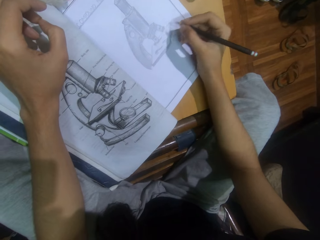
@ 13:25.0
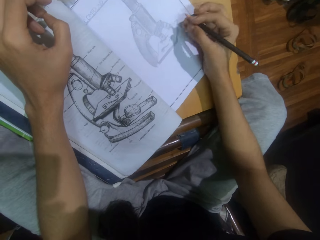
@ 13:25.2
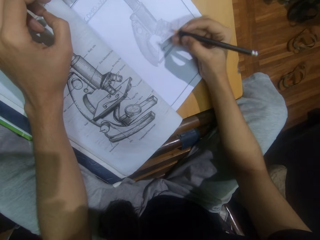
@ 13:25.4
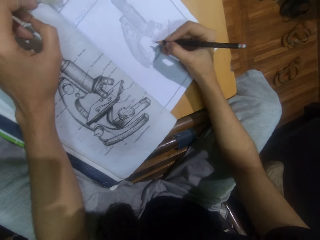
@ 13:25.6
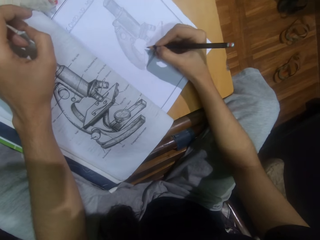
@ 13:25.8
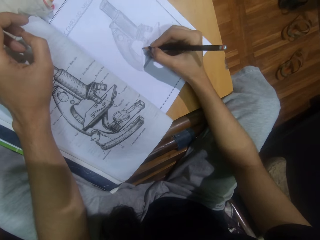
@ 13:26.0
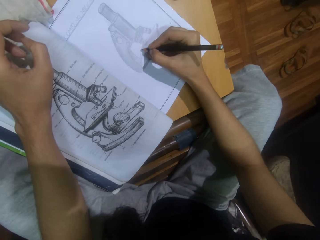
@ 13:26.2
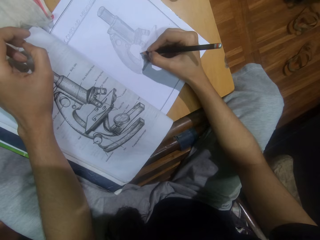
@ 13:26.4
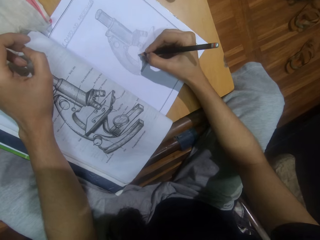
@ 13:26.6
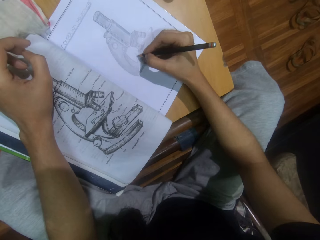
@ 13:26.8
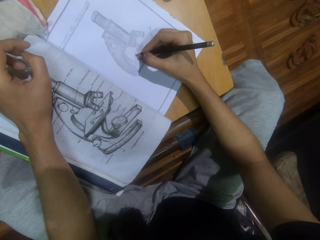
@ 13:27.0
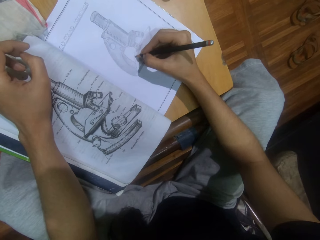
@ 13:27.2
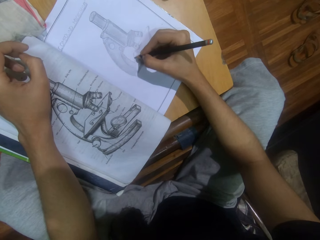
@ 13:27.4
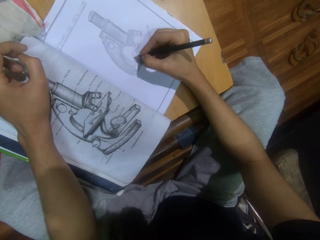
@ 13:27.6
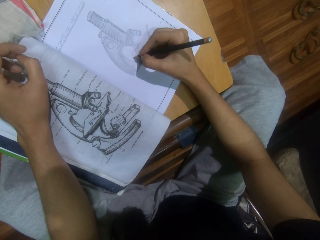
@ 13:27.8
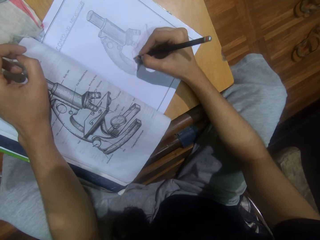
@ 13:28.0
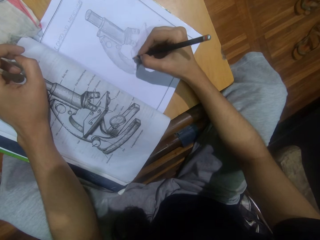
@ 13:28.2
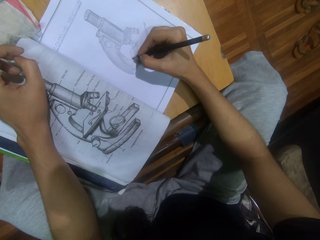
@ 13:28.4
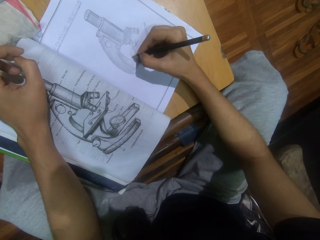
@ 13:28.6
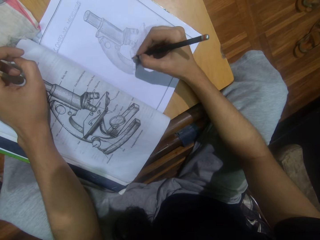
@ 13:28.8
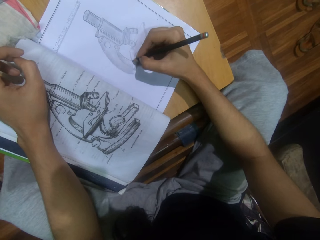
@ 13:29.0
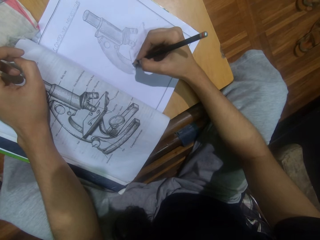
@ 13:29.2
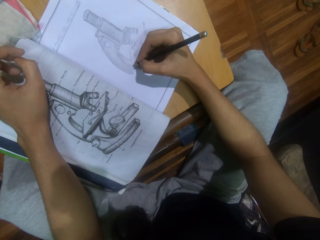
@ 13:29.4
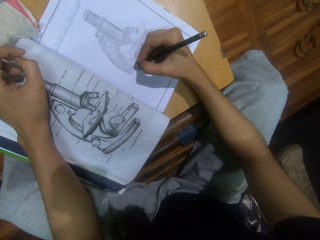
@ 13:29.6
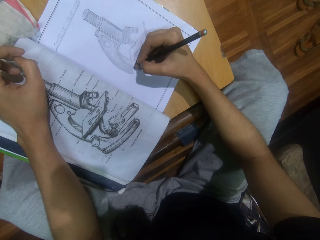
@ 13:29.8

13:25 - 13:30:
The camera wearer draws the microscope on a piece of paper with a pencil.

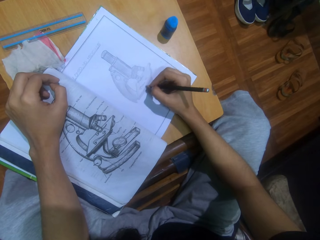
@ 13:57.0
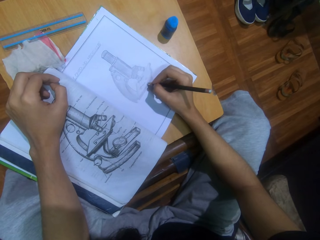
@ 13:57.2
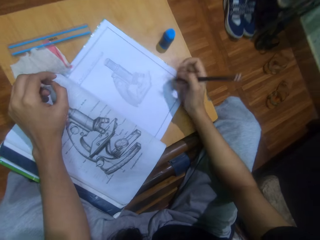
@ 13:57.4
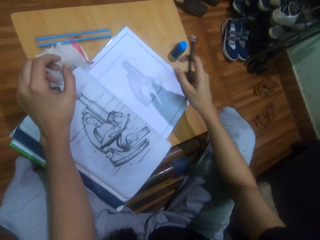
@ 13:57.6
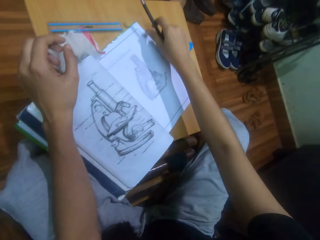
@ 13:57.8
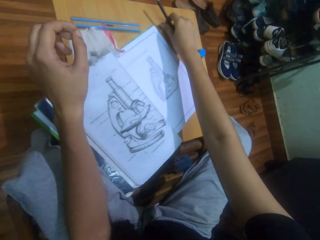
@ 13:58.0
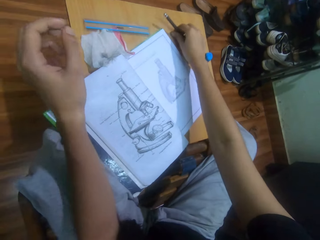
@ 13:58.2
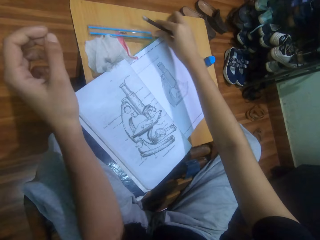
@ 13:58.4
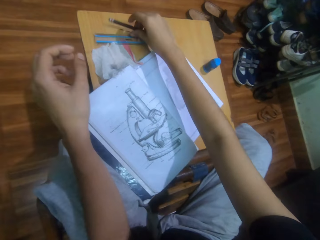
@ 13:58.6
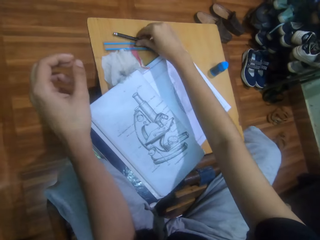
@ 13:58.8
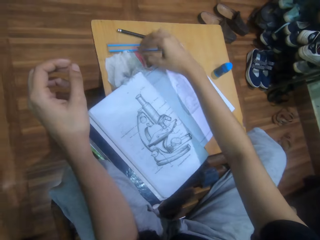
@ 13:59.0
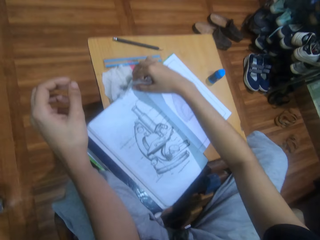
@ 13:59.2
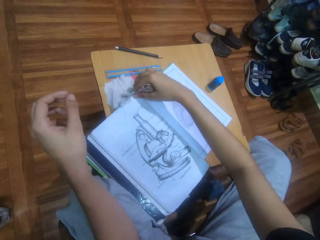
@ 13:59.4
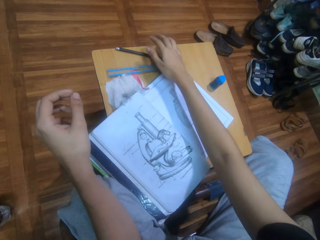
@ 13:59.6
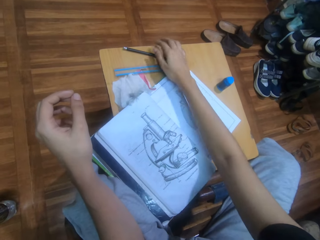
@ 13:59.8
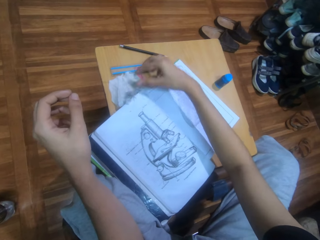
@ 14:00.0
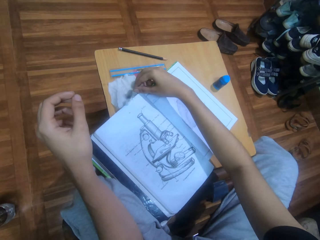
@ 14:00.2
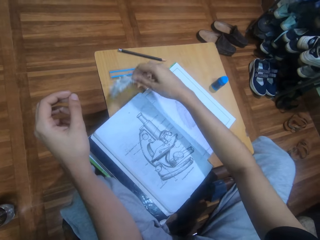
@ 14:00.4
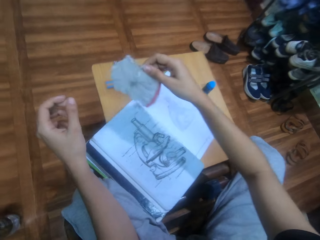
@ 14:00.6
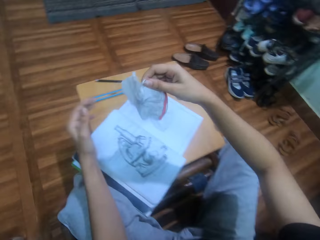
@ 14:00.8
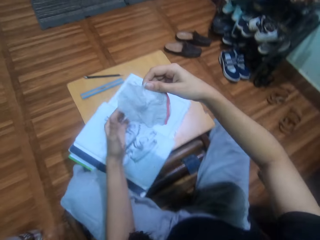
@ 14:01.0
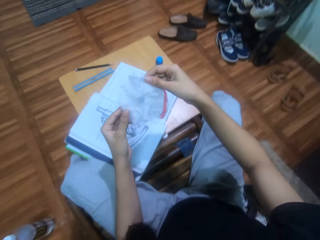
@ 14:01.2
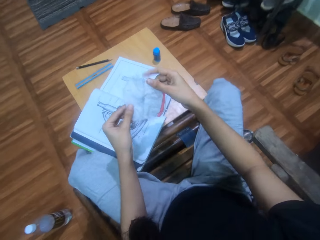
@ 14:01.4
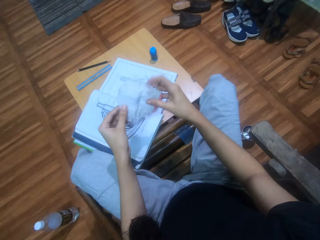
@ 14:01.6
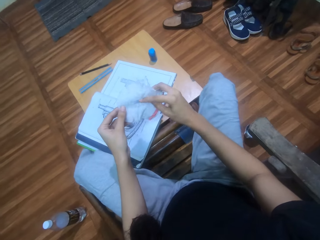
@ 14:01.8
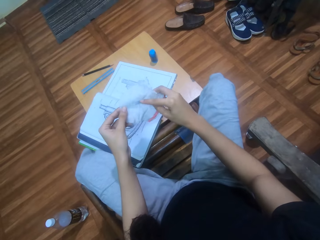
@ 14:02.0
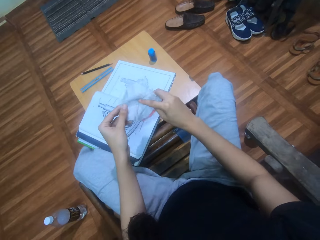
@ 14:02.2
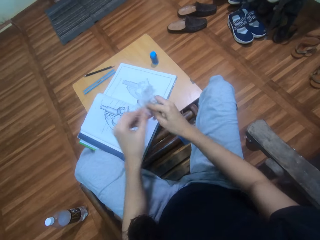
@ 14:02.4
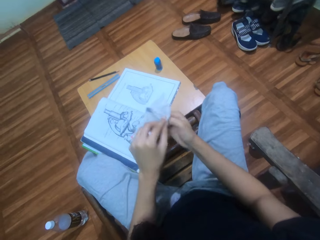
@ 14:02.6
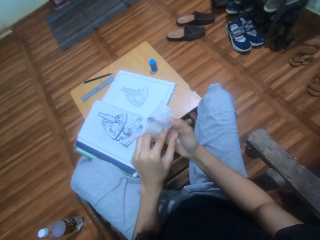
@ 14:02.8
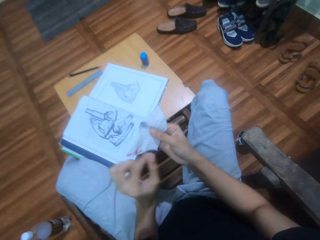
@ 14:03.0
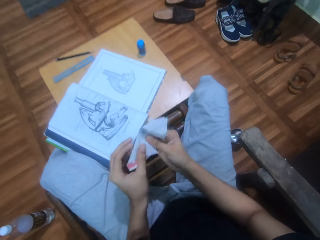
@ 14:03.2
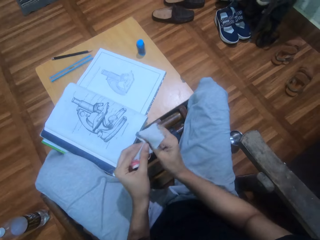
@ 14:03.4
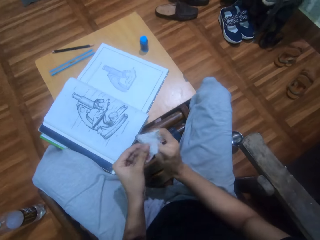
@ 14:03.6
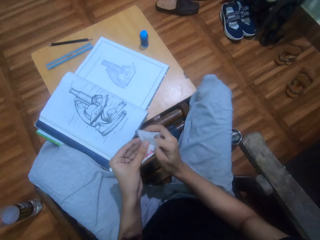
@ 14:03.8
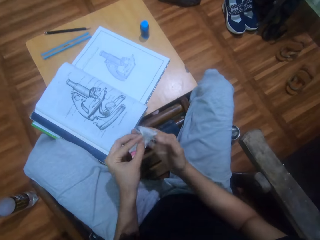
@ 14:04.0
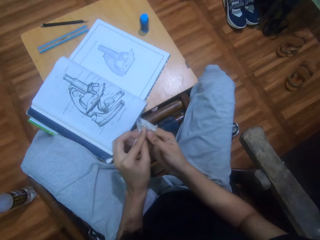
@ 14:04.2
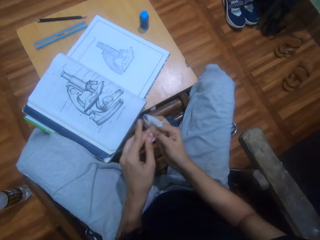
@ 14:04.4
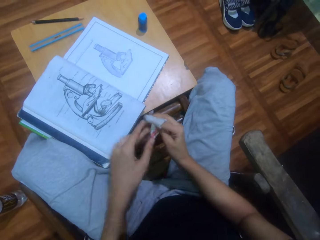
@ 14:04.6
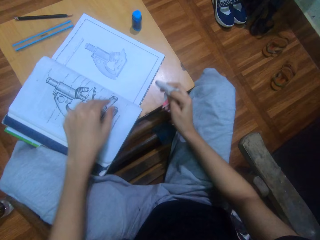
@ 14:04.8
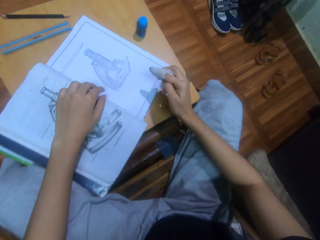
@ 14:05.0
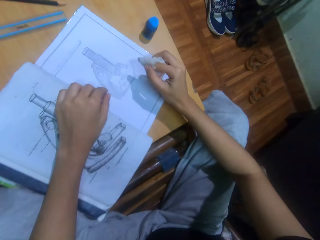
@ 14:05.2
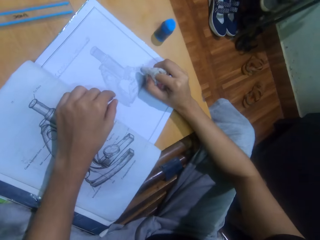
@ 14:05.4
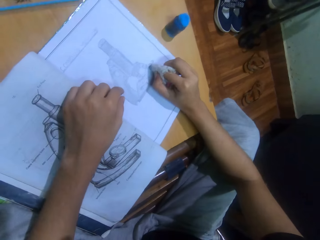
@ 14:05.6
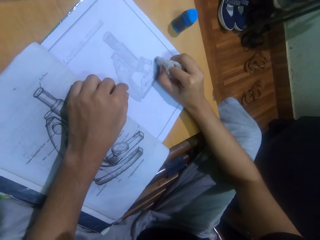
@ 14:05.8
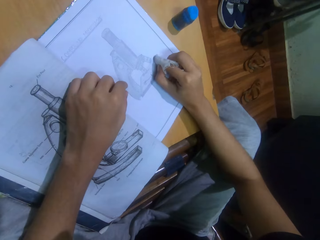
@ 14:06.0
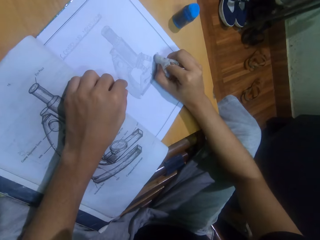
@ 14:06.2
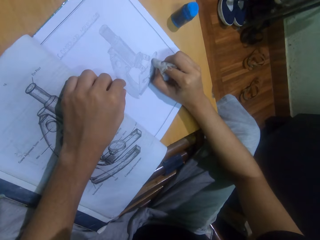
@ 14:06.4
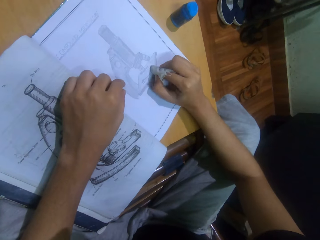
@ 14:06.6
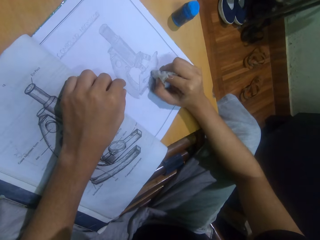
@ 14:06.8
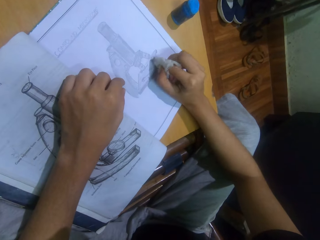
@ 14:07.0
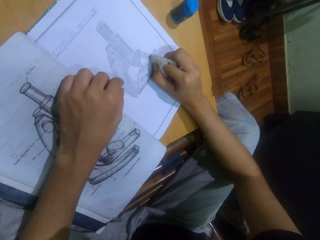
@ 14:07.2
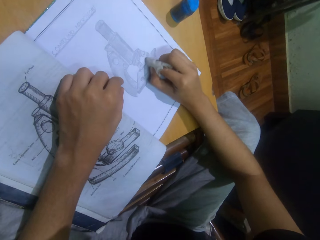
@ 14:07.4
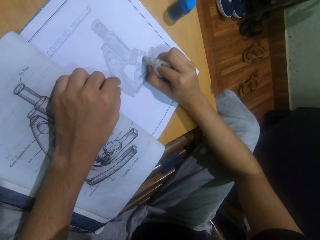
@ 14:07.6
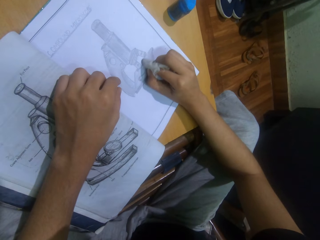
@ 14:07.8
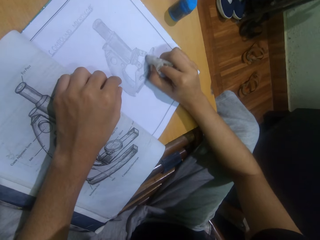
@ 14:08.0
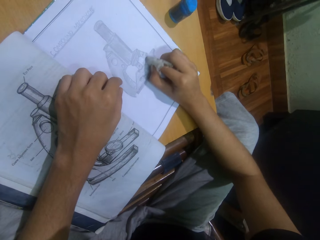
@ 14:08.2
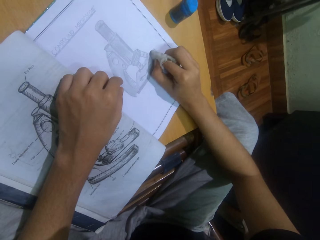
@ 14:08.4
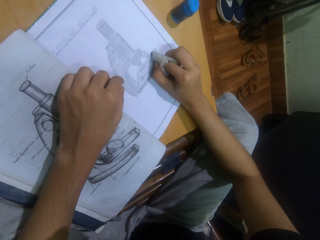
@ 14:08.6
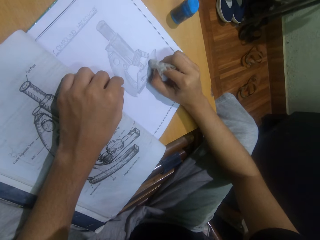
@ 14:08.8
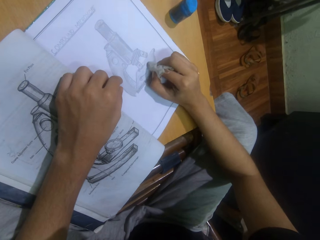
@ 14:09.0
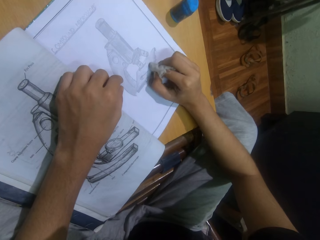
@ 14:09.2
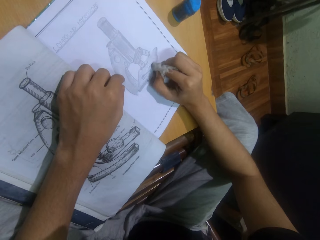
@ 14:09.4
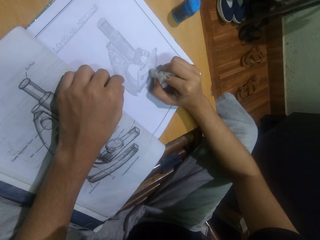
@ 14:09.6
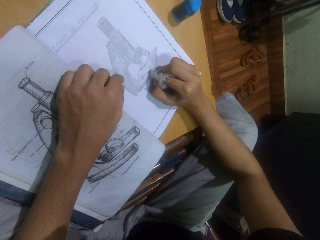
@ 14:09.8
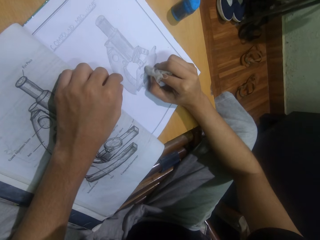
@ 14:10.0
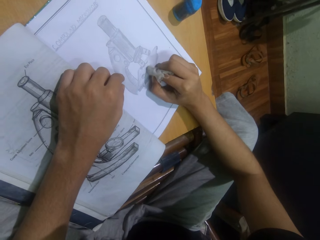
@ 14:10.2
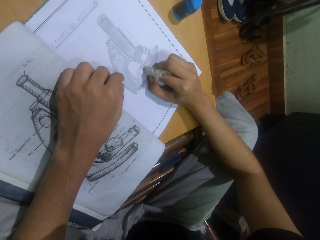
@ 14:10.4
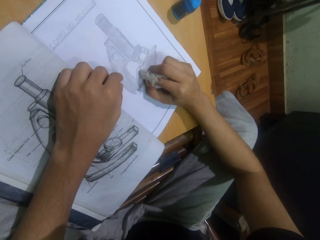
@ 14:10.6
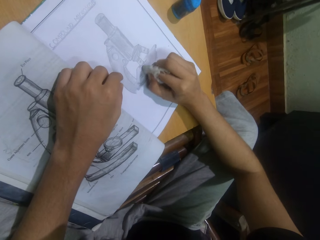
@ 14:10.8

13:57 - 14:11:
The camera wearer puts the pencil on the desk. They pick up a piece of paper or cloth. They hold the paper with the left hand. They put a finger on the cloth. They fold the paper. They wrap the finger with the cloth. They spread the color on the book. They rub the drawing with the cloth.

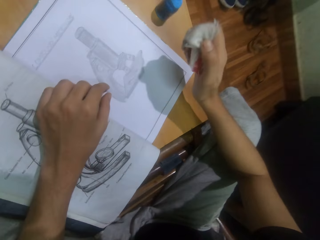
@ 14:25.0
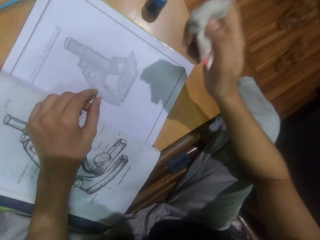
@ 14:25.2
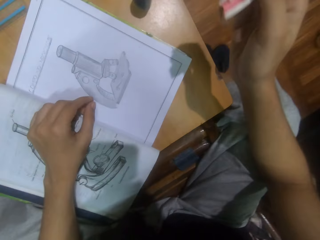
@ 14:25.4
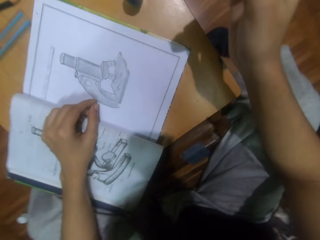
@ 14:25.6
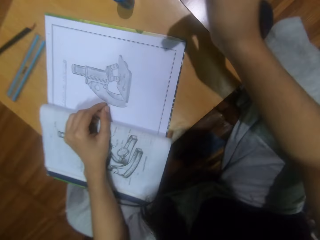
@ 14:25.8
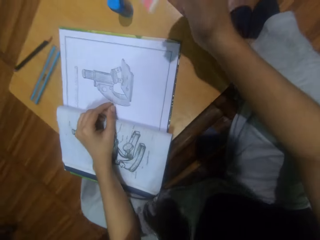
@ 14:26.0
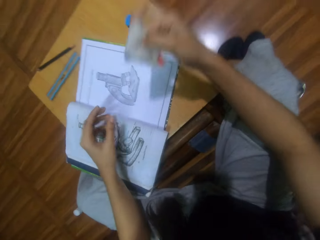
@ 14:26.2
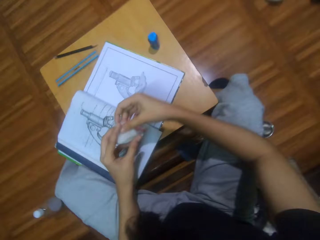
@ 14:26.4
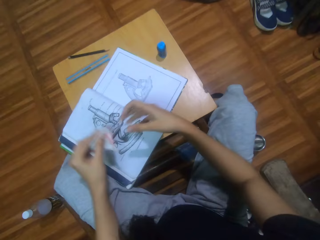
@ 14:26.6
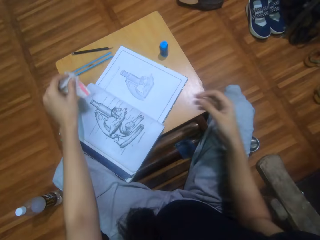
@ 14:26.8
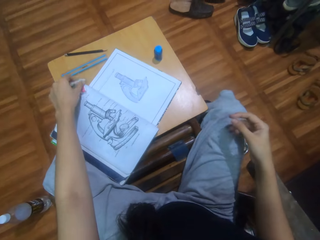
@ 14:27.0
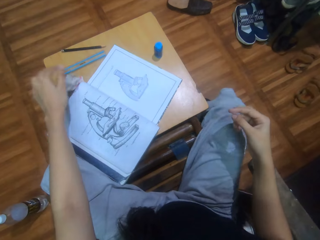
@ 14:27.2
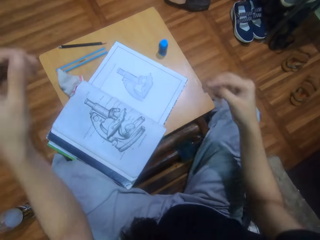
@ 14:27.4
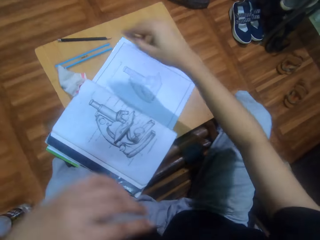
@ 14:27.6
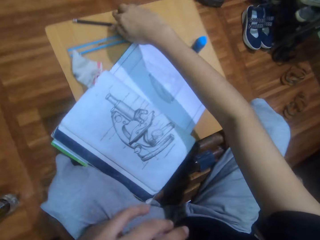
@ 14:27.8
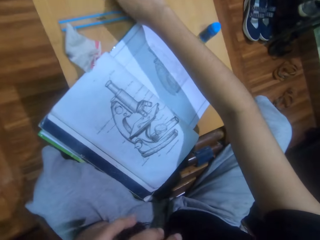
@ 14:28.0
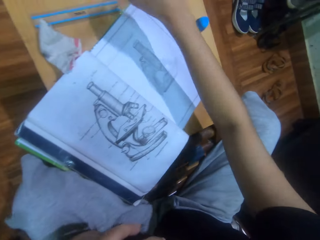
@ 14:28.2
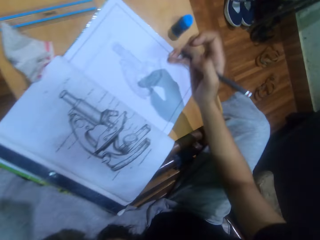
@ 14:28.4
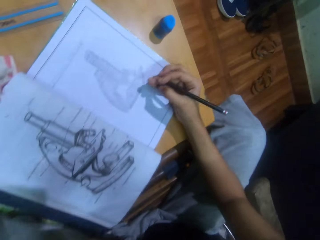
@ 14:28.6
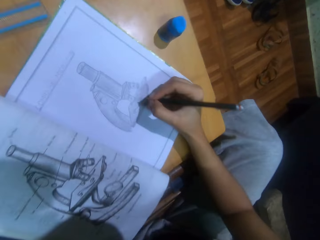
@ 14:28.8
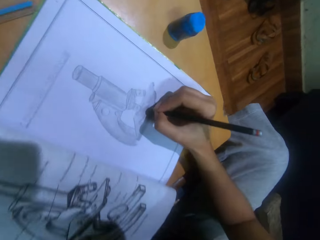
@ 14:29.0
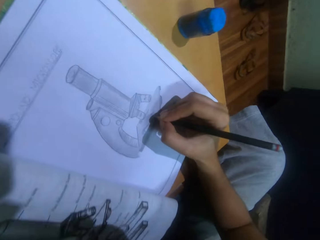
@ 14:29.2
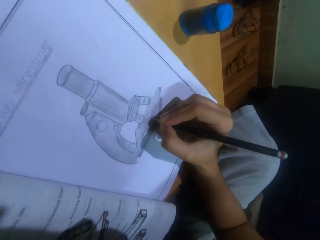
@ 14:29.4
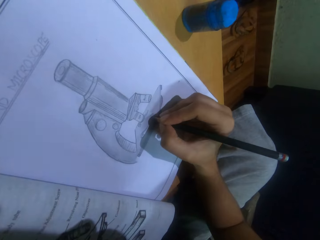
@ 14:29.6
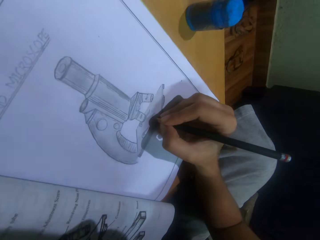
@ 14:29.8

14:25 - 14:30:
The camera wearer moves the piece of paper on the desk. They put the cloth on the desk. They pick up the pencil and draw with the pencil.
